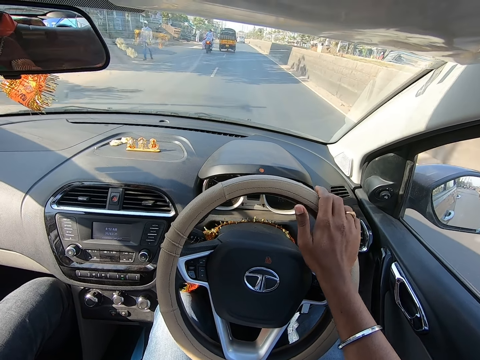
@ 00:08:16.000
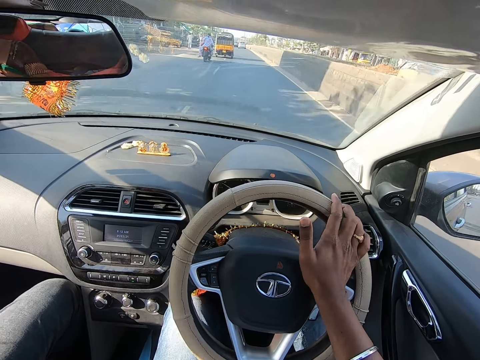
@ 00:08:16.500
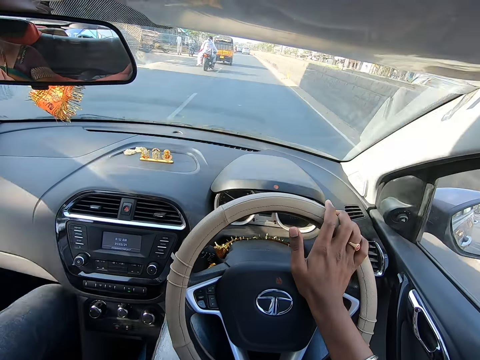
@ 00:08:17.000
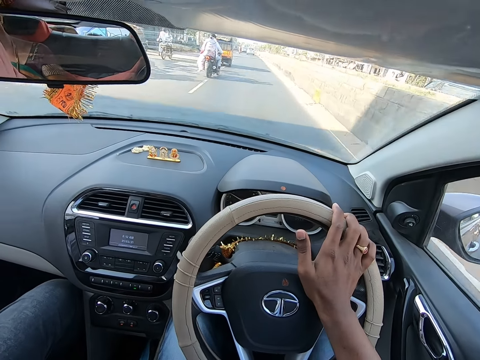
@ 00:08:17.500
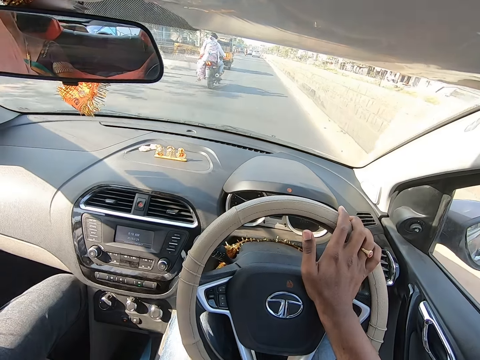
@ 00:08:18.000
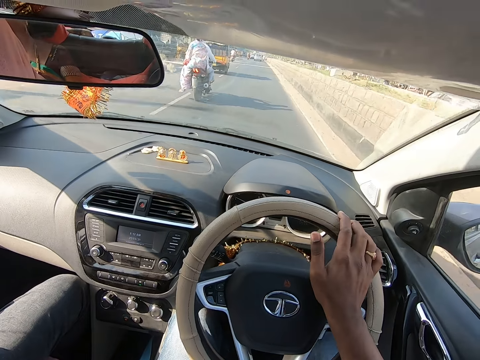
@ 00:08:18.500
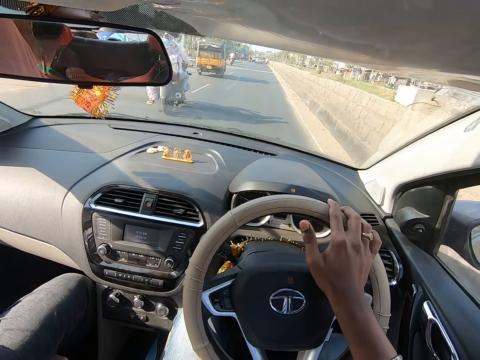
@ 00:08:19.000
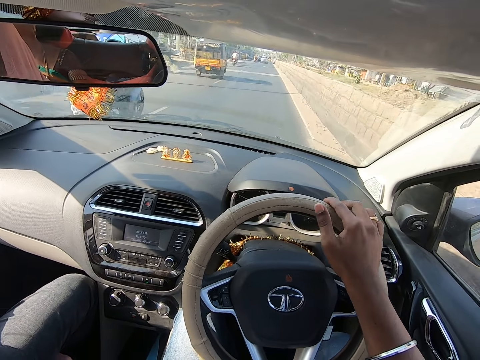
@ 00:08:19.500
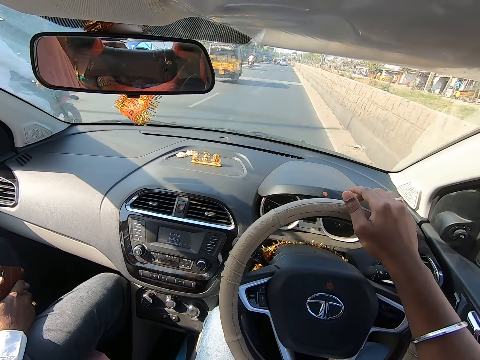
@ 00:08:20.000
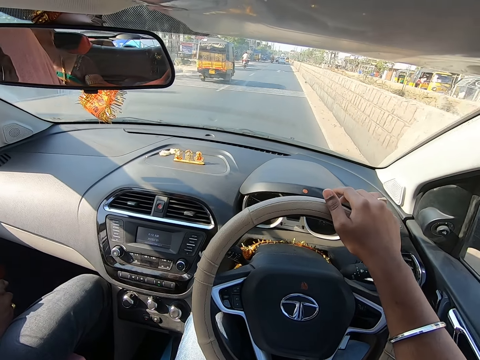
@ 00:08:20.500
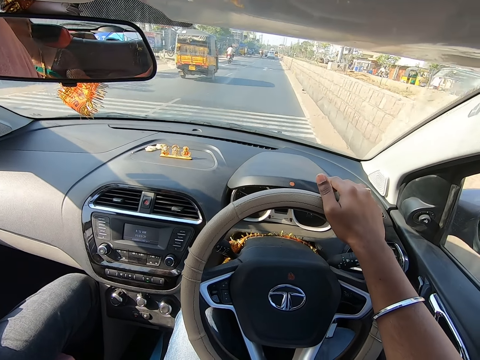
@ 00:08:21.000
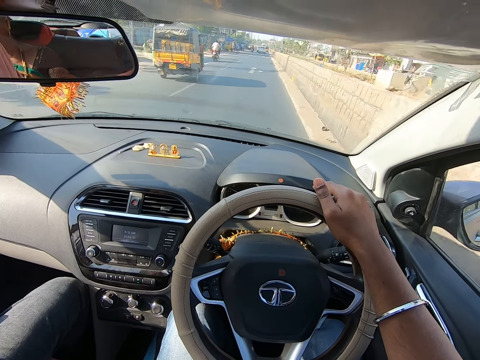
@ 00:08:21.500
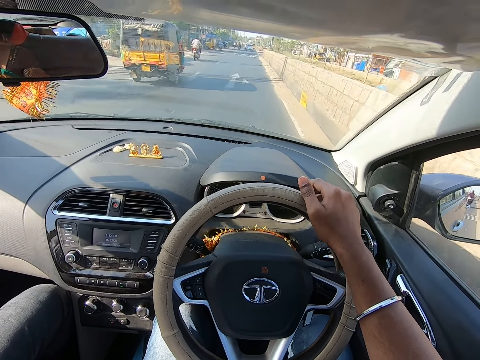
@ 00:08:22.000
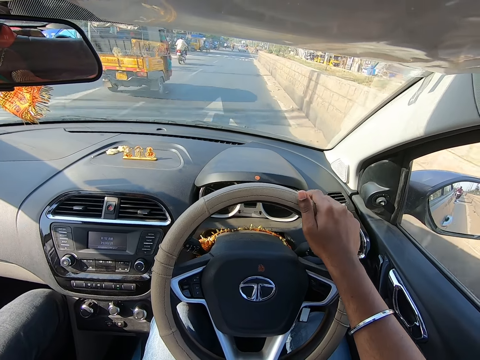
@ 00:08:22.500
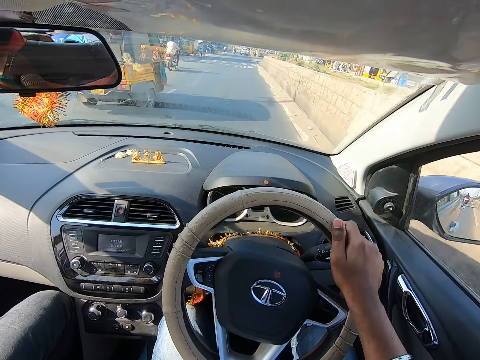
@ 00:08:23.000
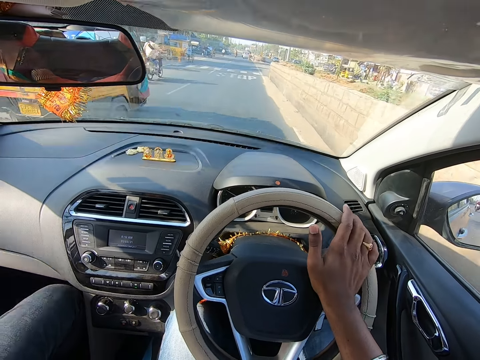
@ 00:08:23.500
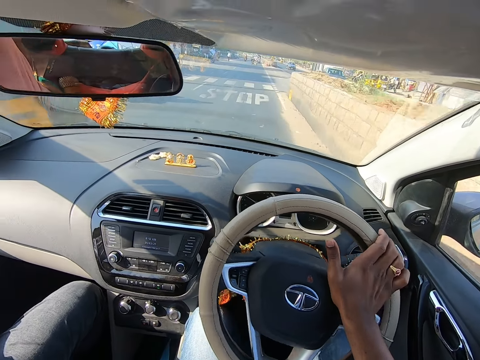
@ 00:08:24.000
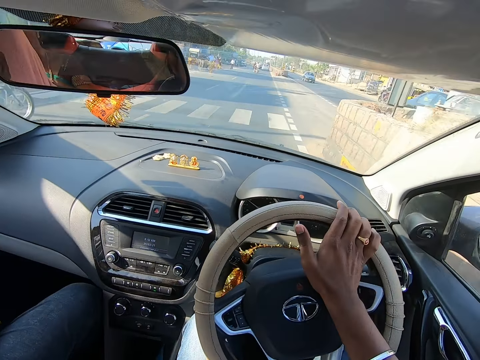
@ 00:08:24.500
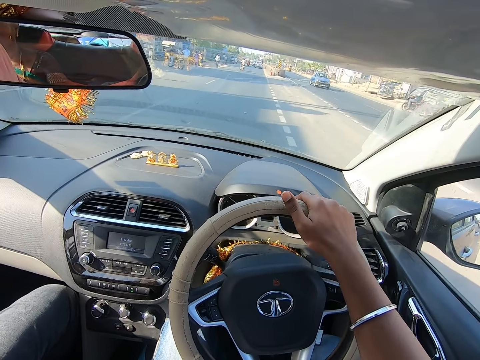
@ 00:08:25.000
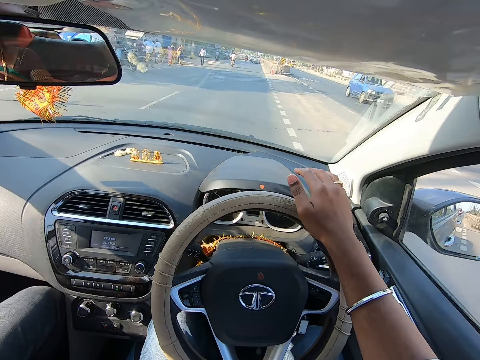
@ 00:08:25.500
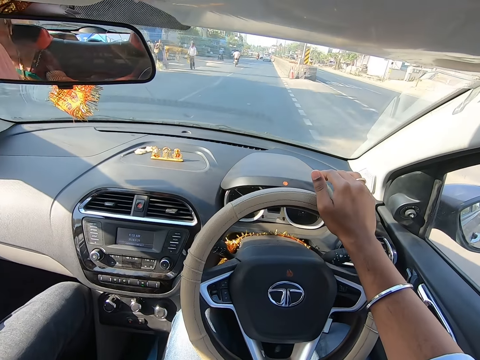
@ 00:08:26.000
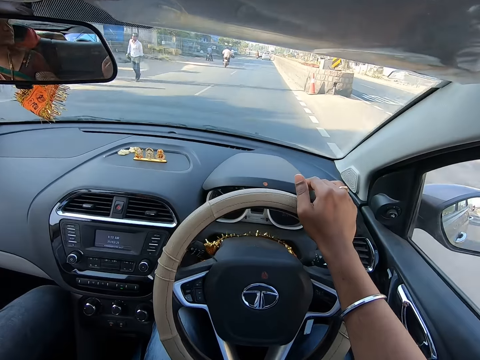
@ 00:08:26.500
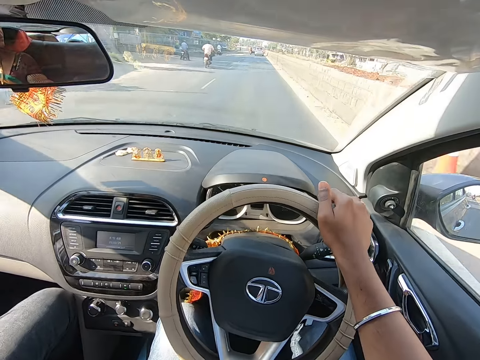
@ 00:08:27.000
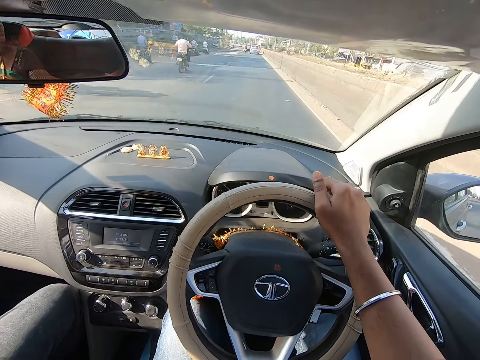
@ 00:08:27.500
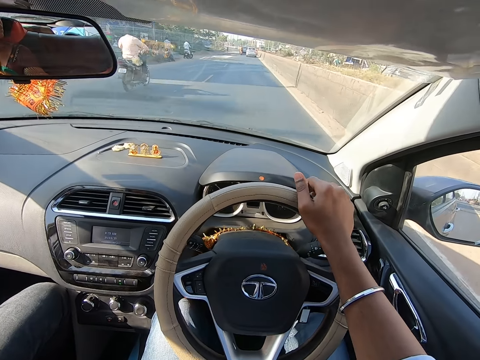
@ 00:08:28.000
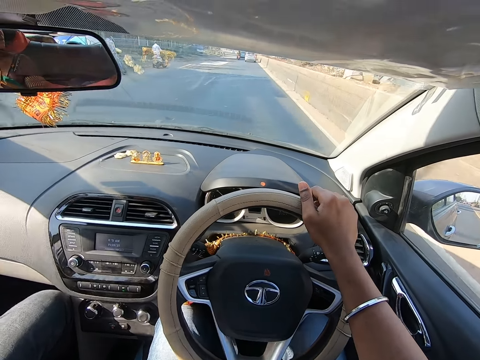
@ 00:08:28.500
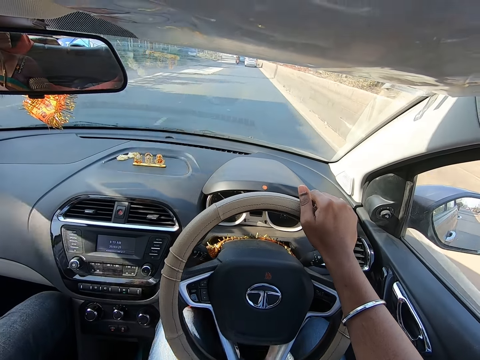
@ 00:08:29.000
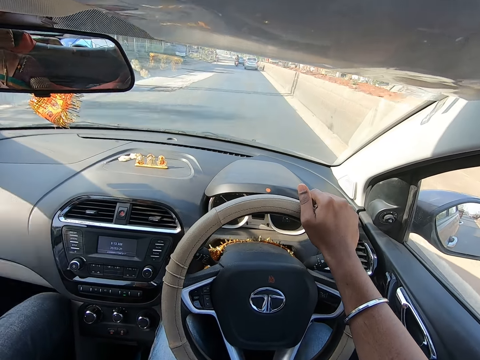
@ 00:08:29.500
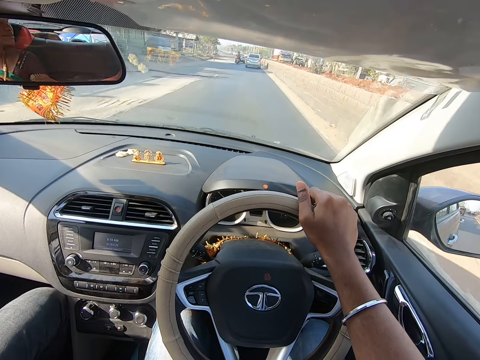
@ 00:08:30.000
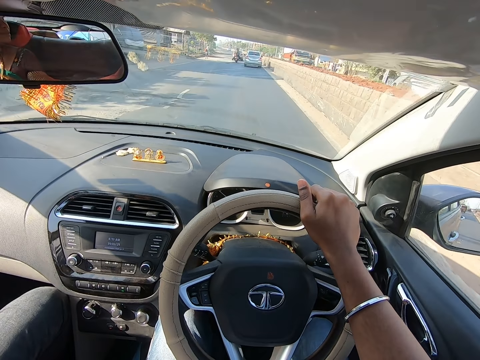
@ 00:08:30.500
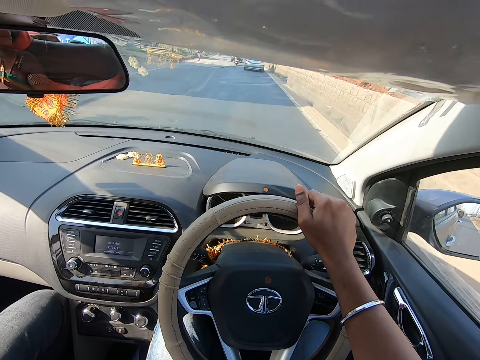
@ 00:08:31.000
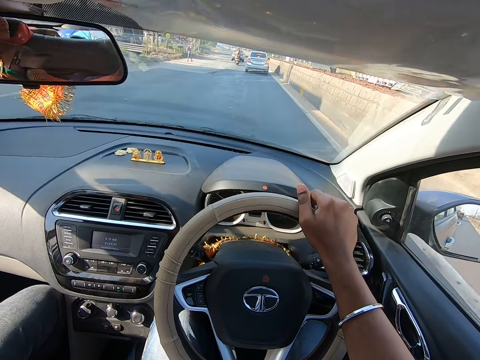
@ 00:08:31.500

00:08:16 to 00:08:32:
The camera wearer presses the horn with his right hand. He drives past a motorcycle. He drives past a tricycle. He drives past a motorcycle. He drives past a motorcycle again.

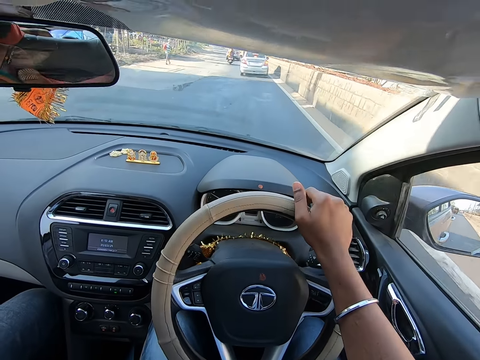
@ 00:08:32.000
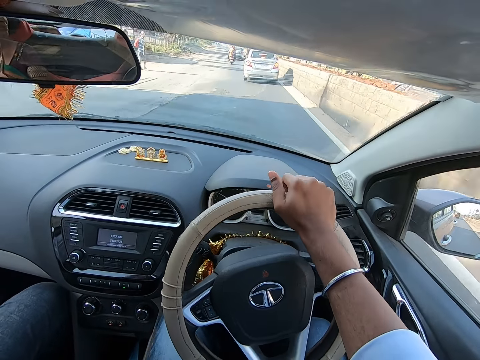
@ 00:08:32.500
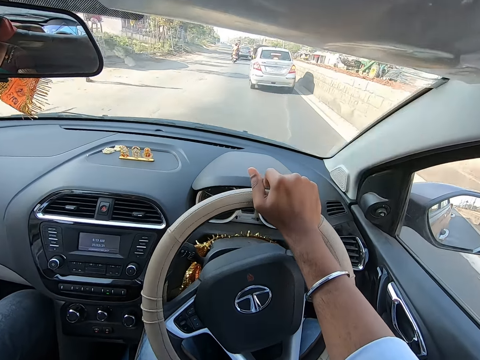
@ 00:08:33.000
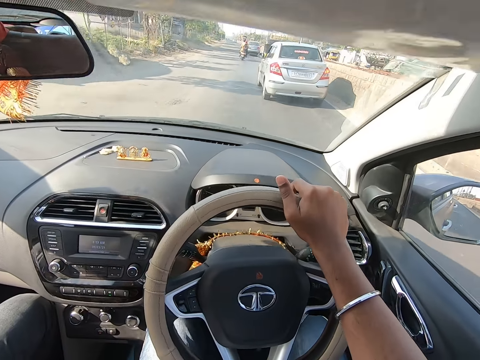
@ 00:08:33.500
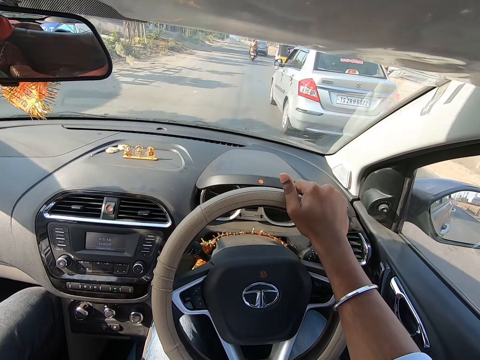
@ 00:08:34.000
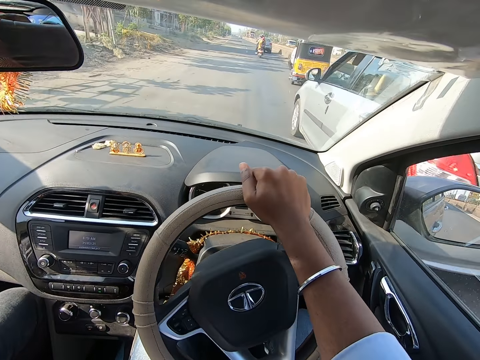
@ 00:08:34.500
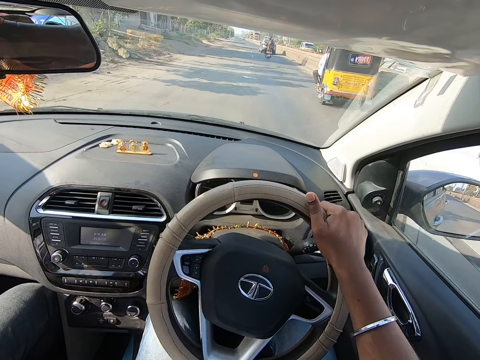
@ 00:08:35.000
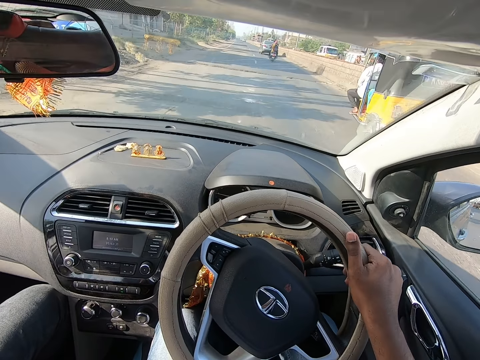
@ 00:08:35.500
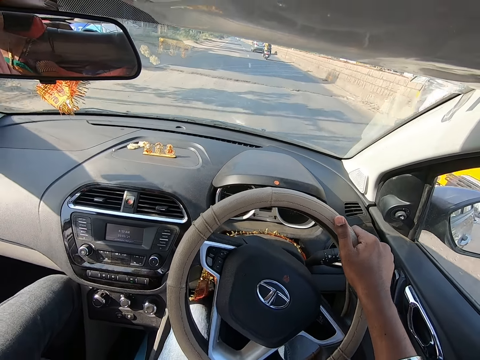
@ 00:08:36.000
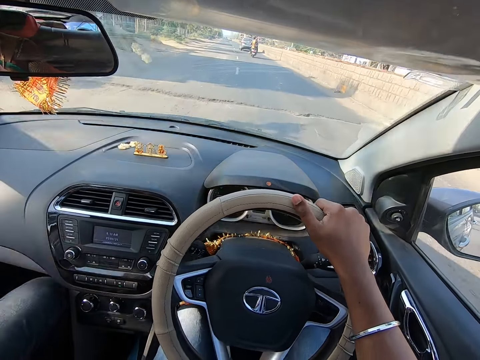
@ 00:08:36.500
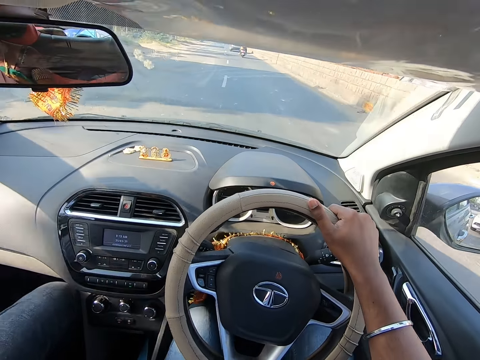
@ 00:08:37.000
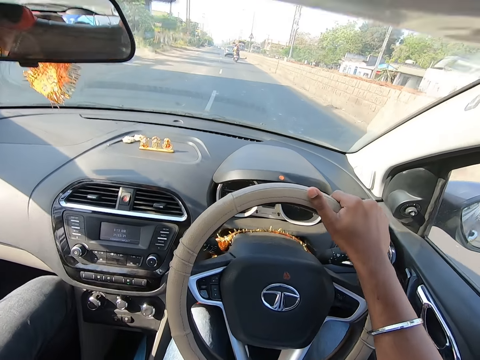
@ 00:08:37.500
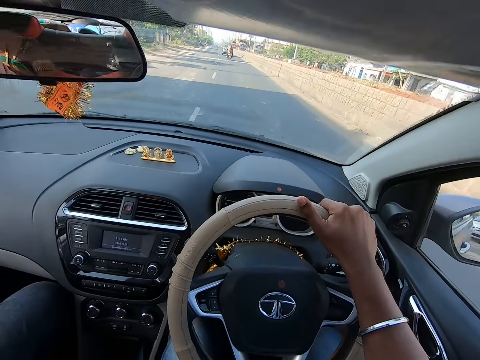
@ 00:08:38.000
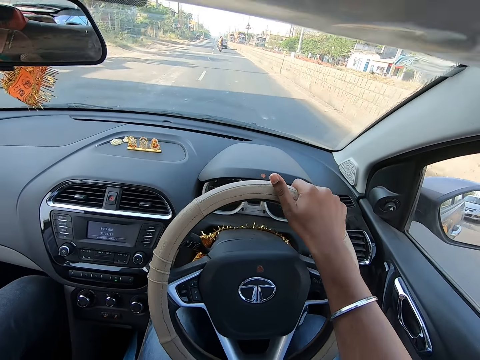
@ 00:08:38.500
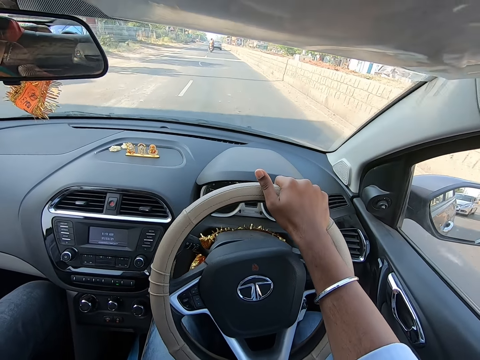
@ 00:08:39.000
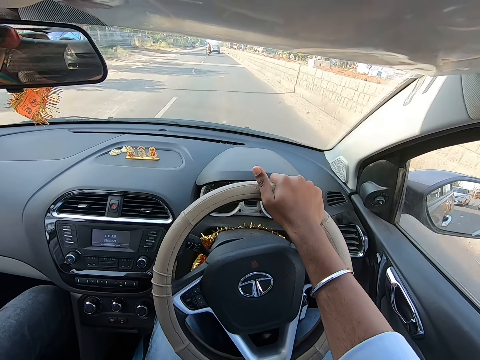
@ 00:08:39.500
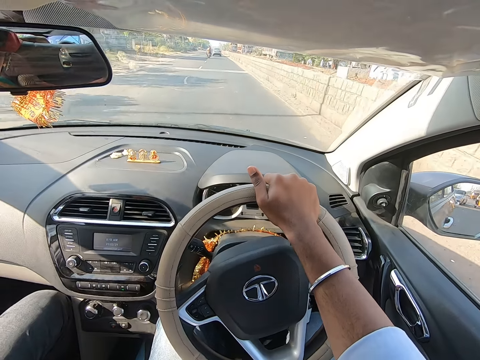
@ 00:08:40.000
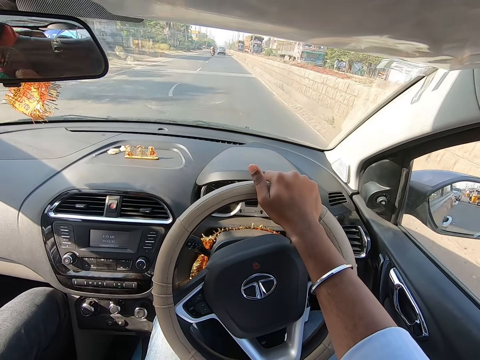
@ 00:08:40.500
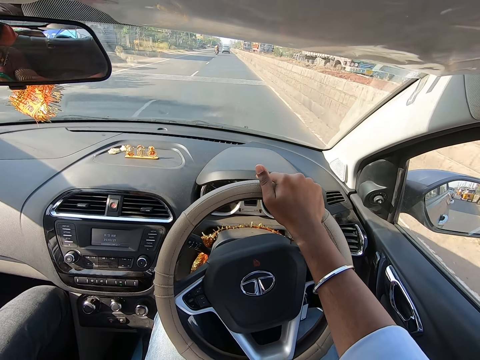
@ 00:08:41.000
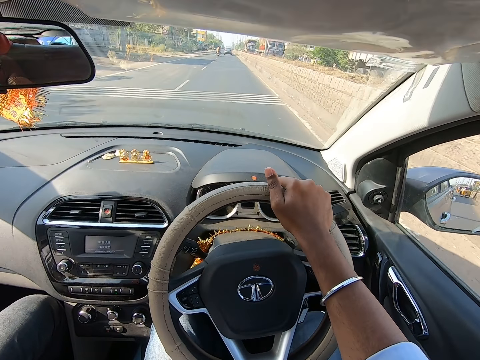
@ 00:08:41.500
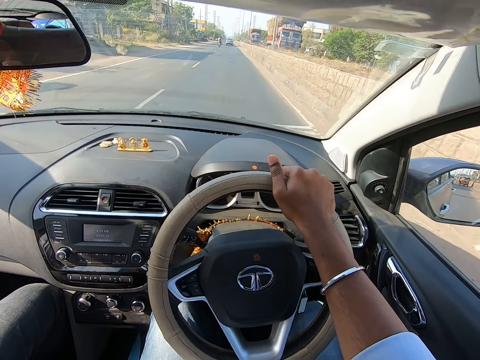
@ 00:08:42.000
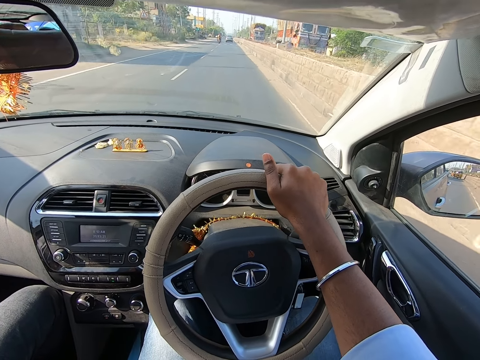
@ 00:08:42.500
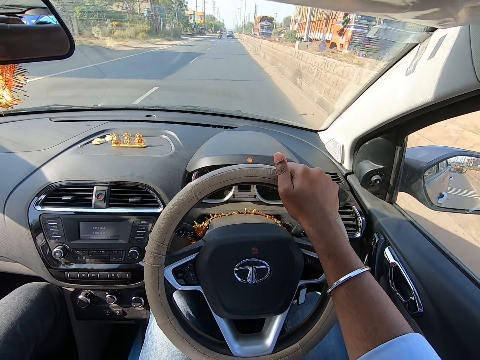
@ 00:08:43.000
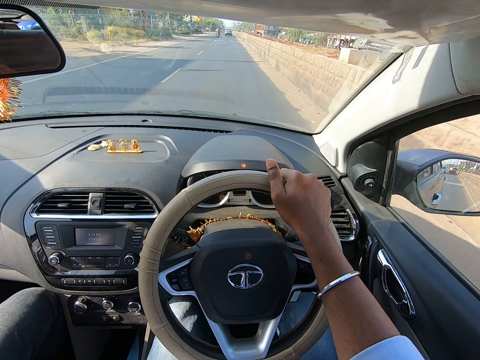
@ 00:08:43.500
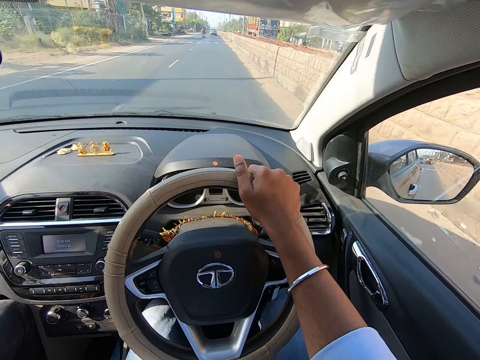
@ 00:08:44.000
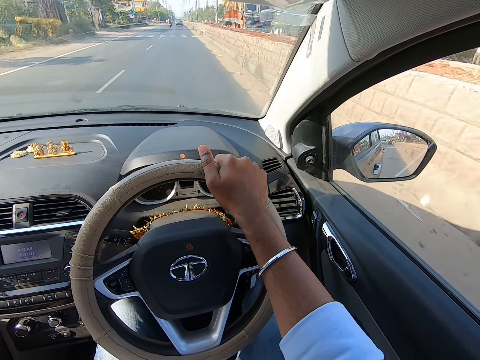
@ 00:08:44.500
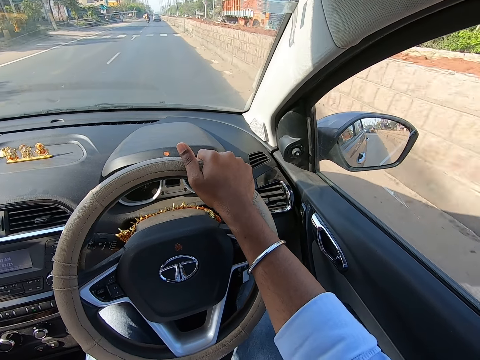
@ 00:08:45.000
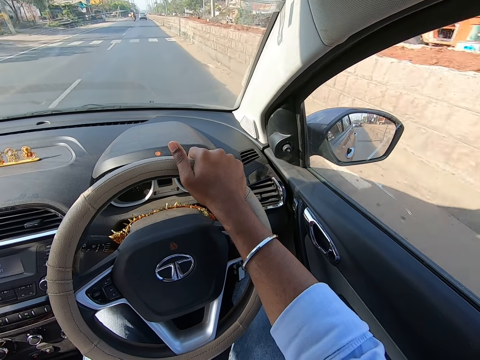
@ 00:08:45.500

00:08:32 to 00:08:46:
The camera wearer drives past a white car. They drive past a tricycle. They drive past a motorcycle.
